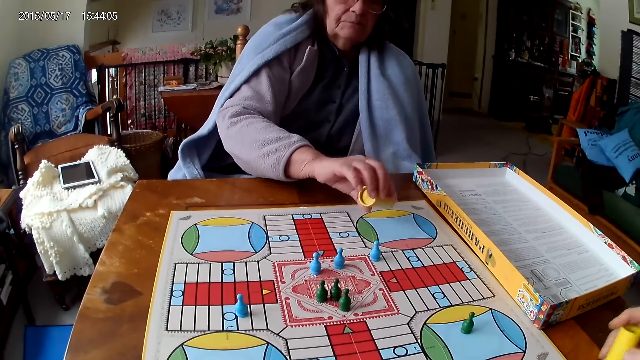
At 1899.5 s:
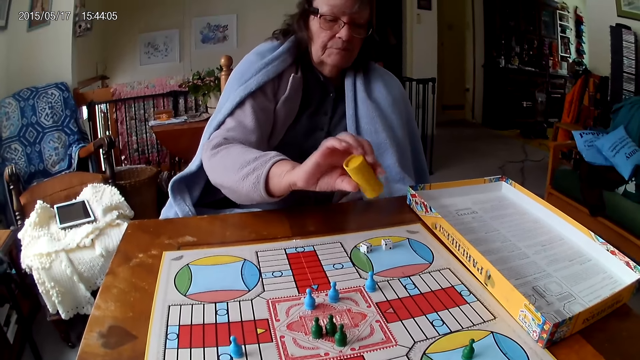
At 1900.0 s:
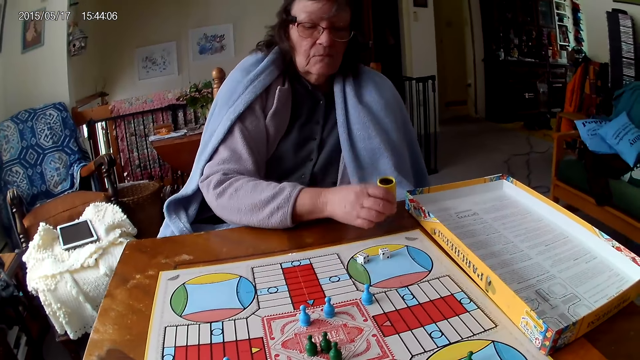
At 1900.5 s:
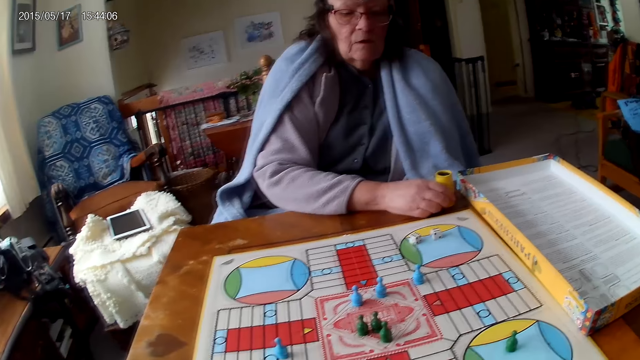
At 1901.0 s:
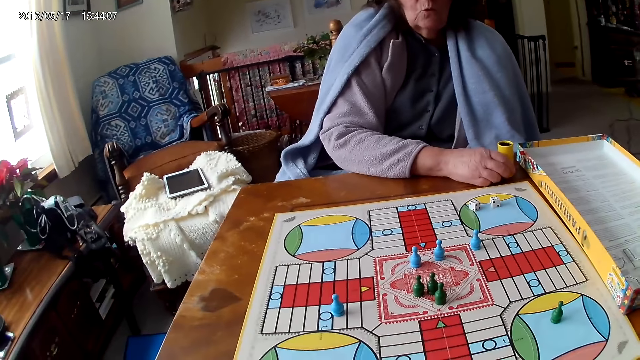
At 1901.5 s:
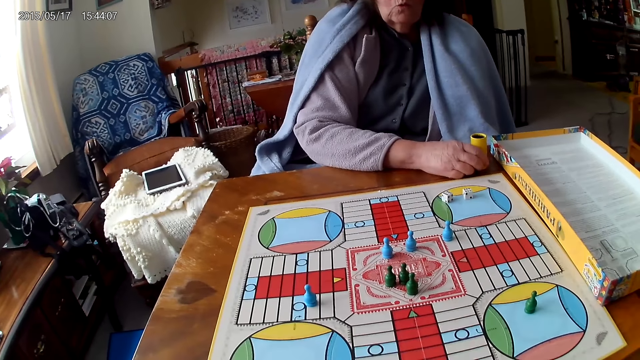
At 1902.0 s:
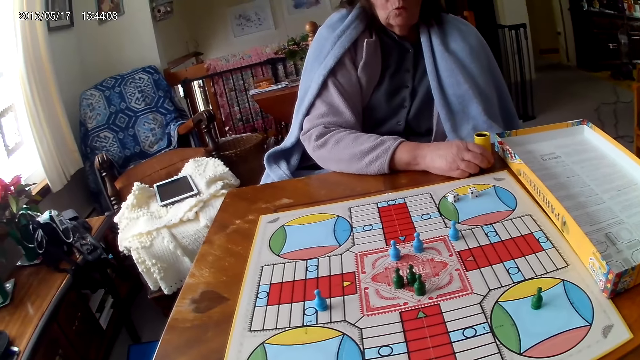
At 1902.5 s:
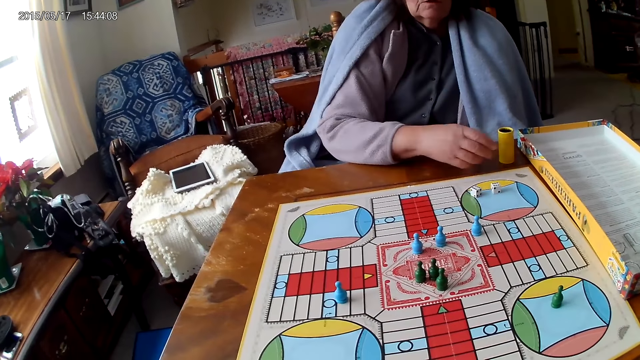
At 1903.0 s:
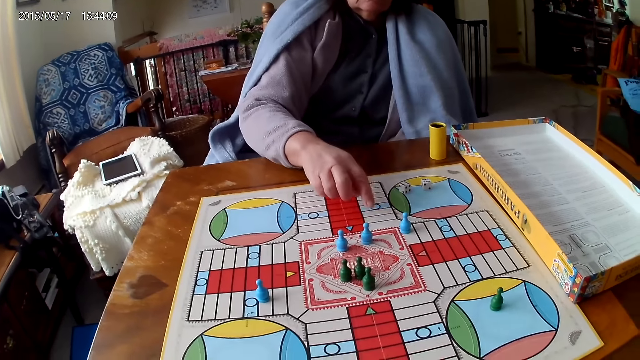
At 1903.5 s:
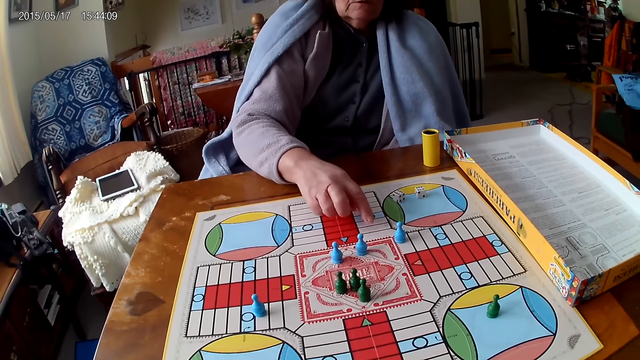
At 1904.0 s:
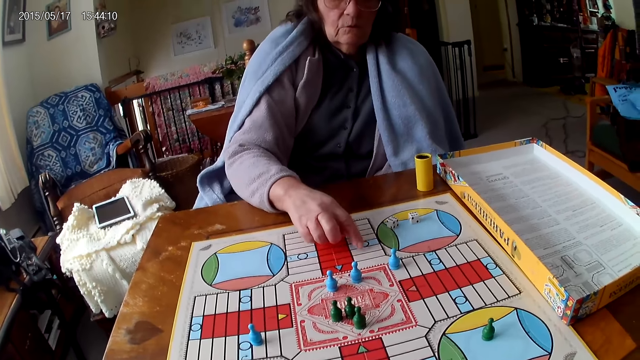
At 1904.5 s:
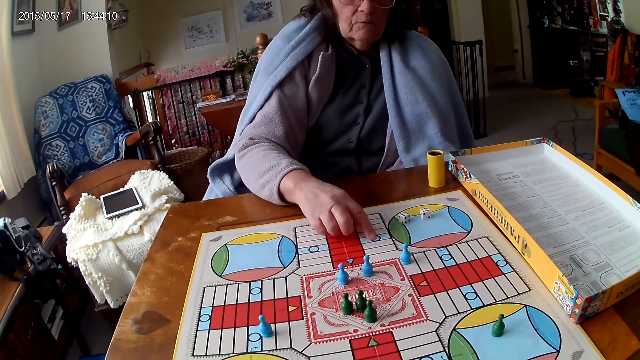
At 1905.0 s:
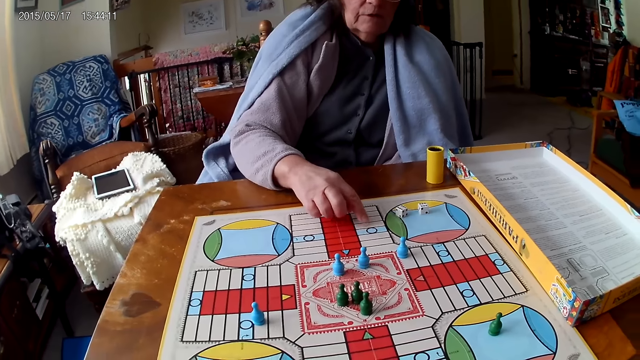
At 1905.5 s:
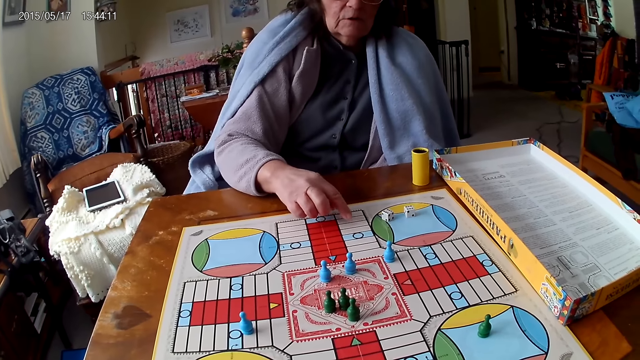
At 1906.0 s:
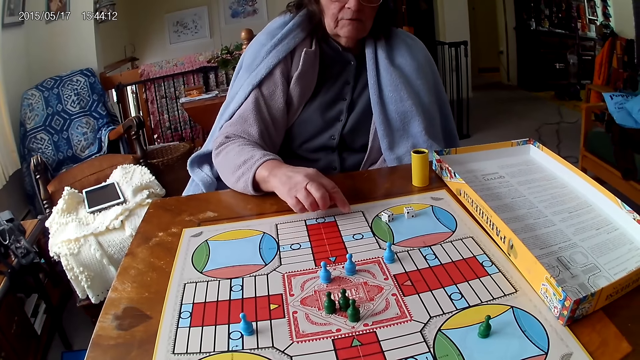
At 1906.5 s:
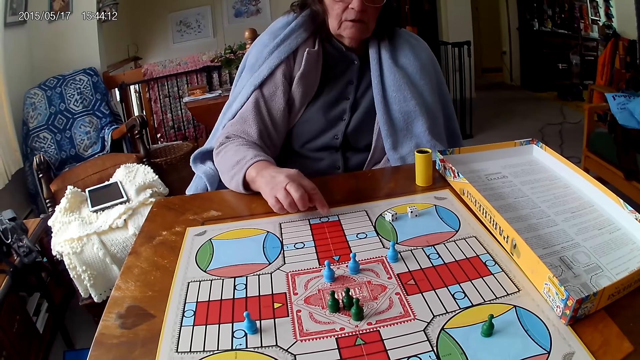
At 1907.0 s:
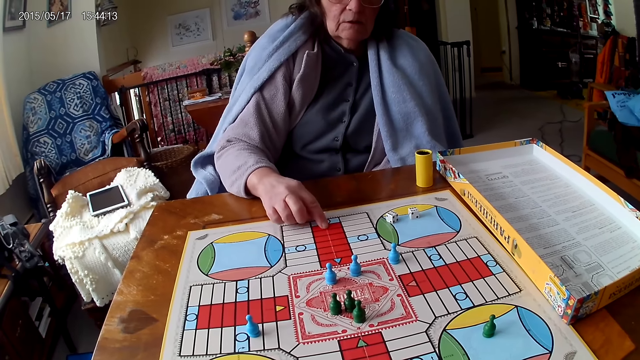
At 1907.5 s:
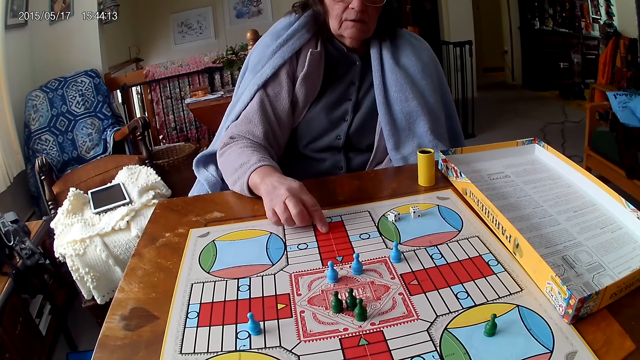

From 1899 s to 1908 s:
A woman drops the dice in her container on the Ludo board. The woman drops her container on the table. The woman counts boxes on the Ludo board with her right hand.

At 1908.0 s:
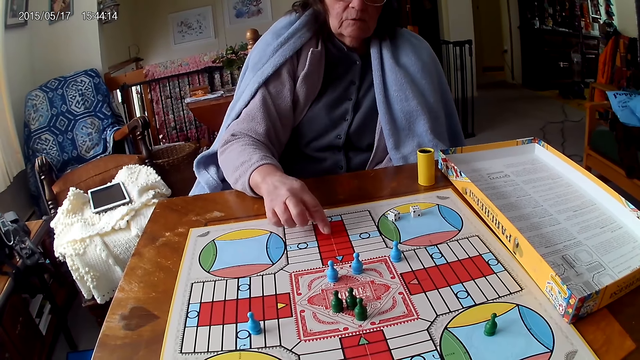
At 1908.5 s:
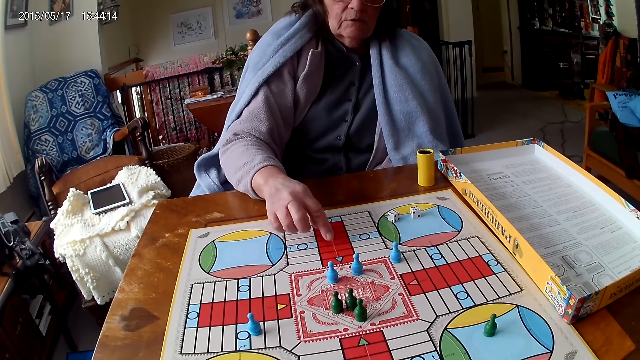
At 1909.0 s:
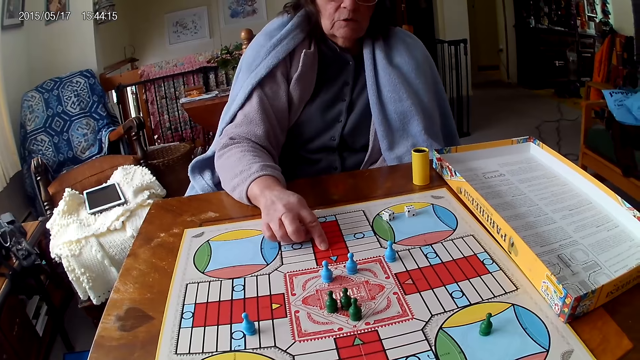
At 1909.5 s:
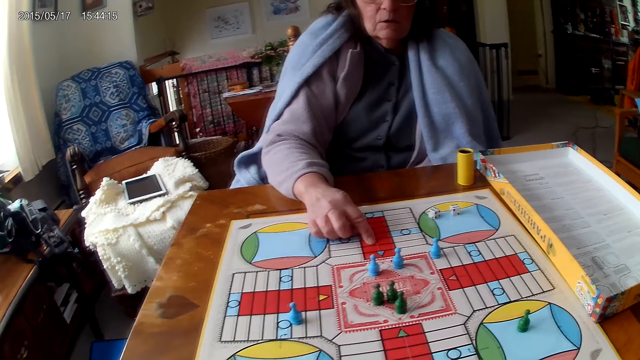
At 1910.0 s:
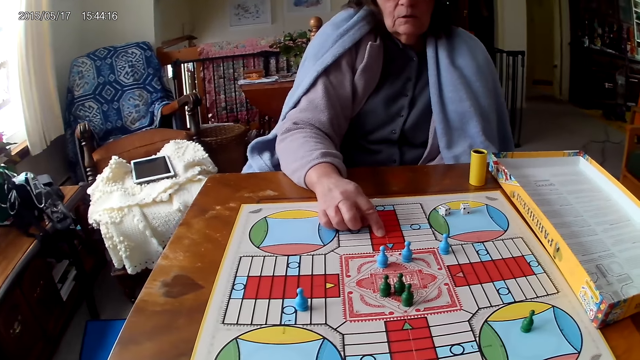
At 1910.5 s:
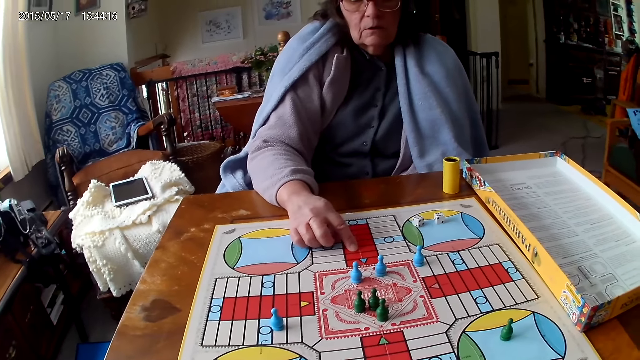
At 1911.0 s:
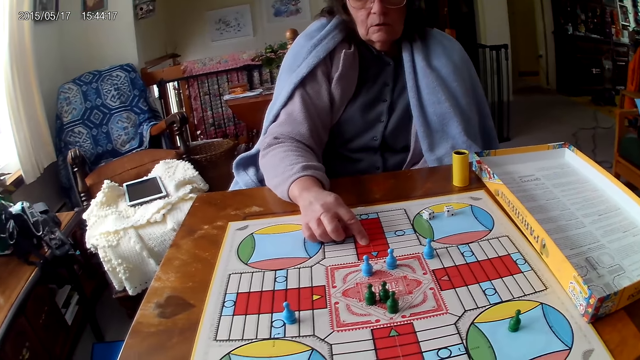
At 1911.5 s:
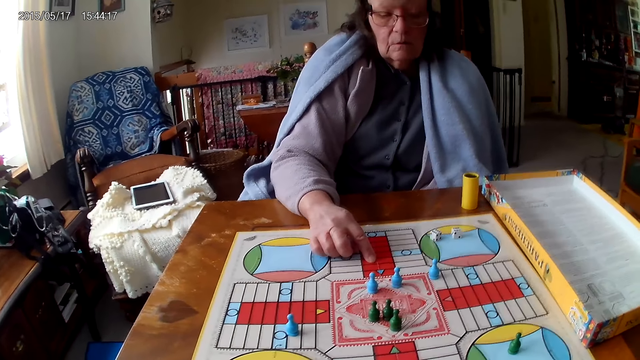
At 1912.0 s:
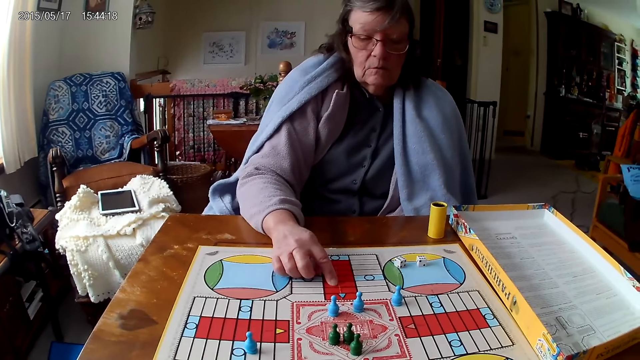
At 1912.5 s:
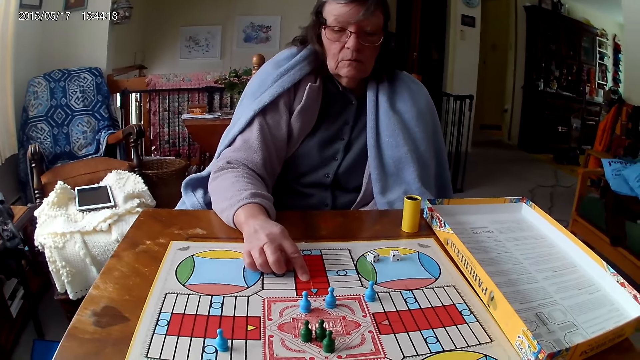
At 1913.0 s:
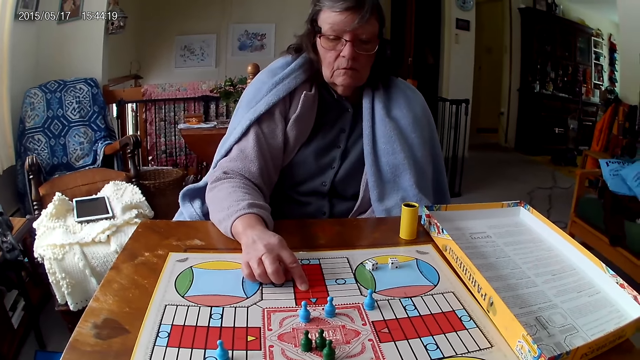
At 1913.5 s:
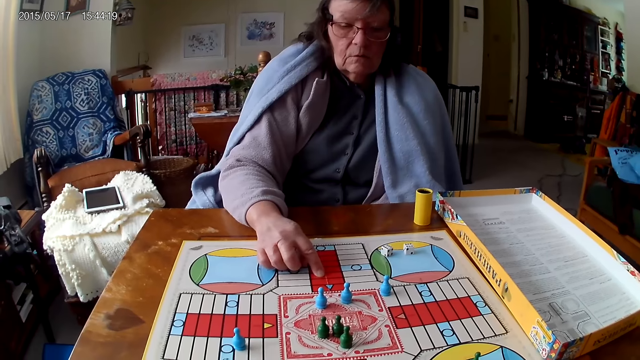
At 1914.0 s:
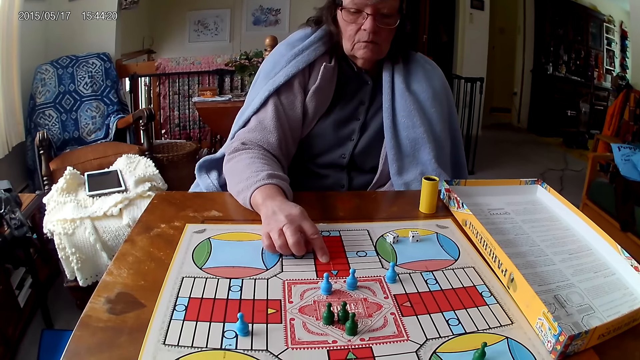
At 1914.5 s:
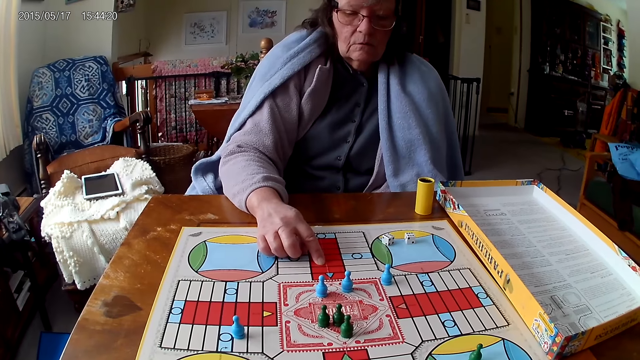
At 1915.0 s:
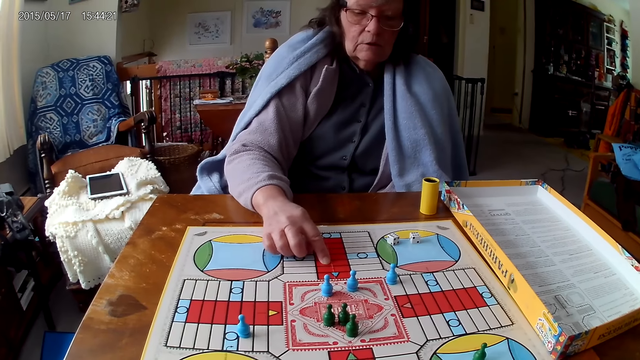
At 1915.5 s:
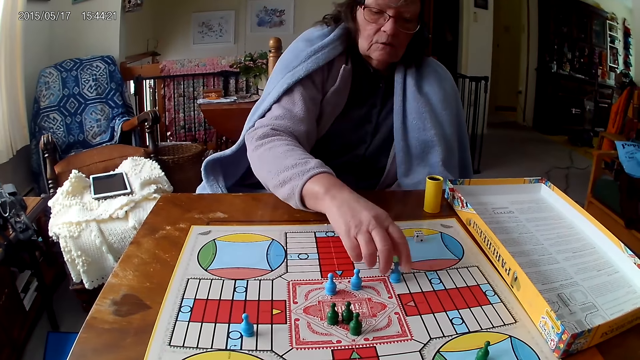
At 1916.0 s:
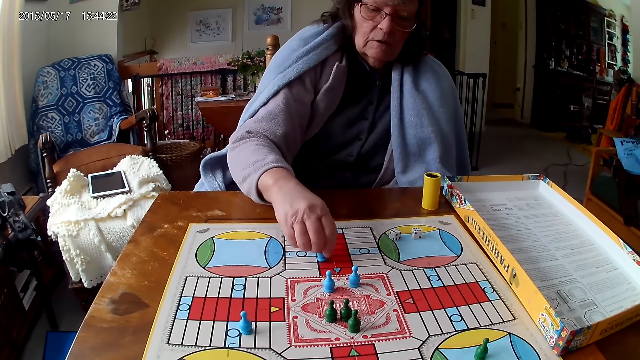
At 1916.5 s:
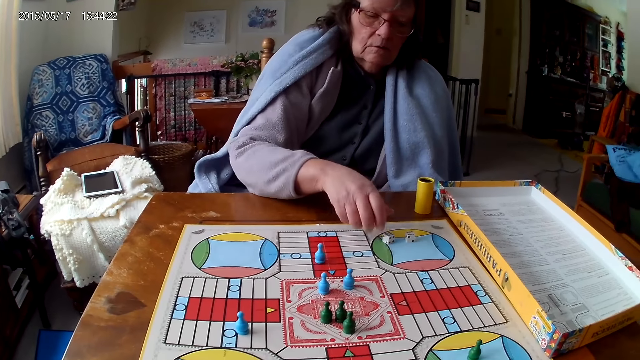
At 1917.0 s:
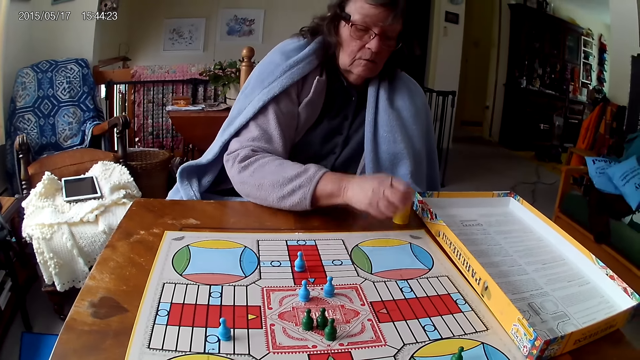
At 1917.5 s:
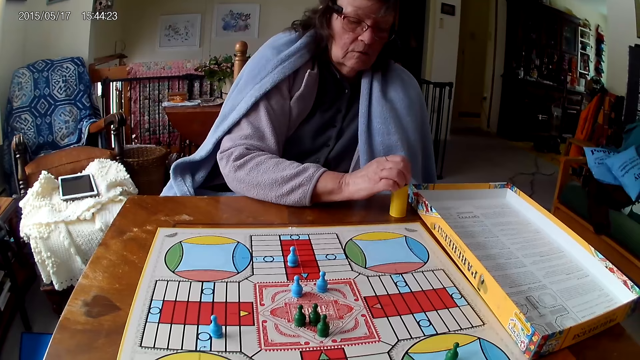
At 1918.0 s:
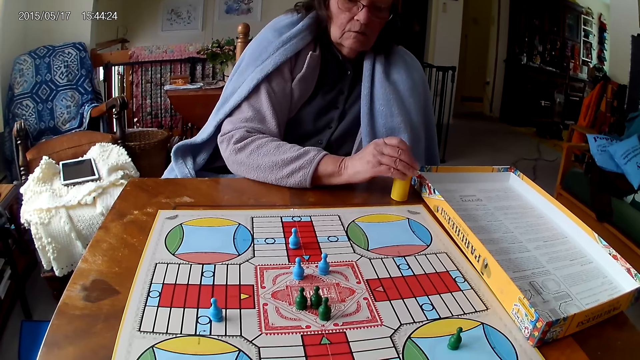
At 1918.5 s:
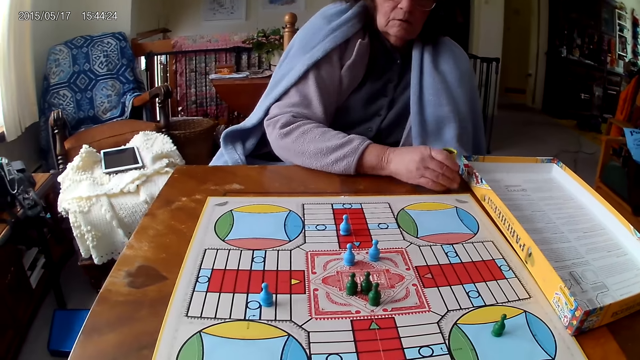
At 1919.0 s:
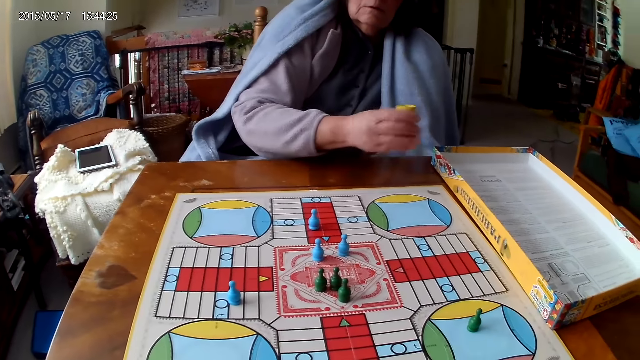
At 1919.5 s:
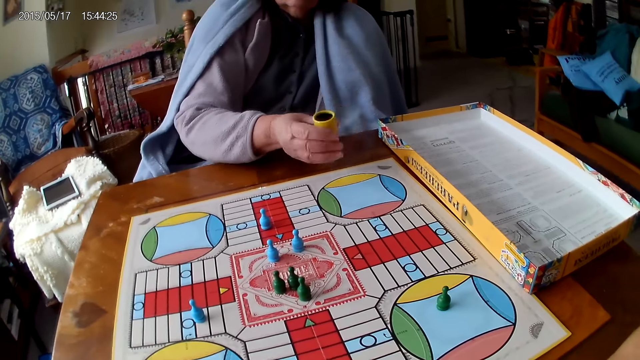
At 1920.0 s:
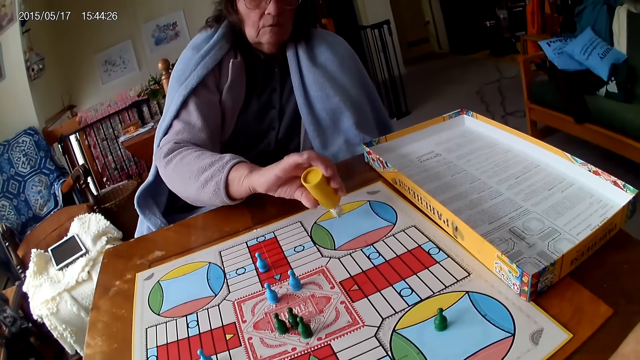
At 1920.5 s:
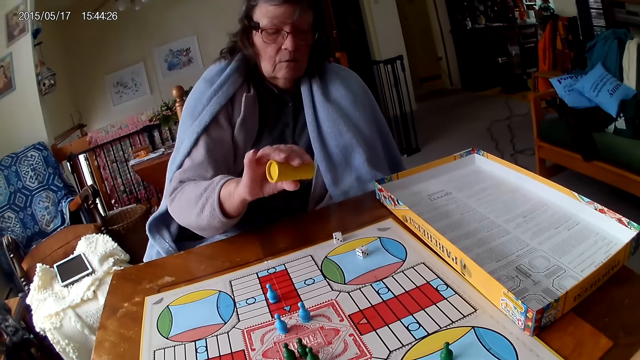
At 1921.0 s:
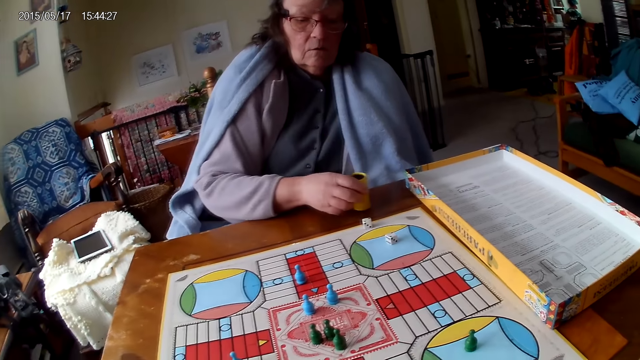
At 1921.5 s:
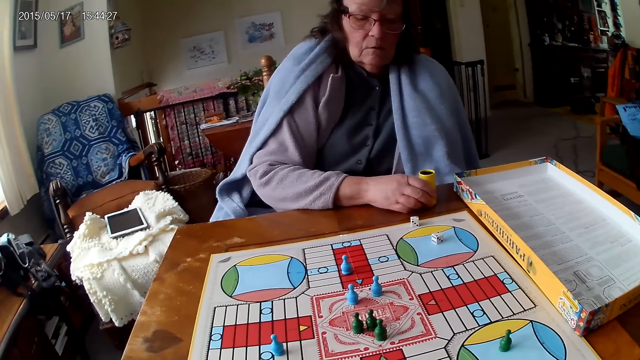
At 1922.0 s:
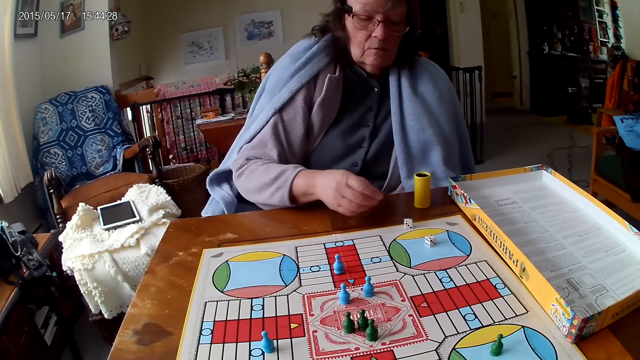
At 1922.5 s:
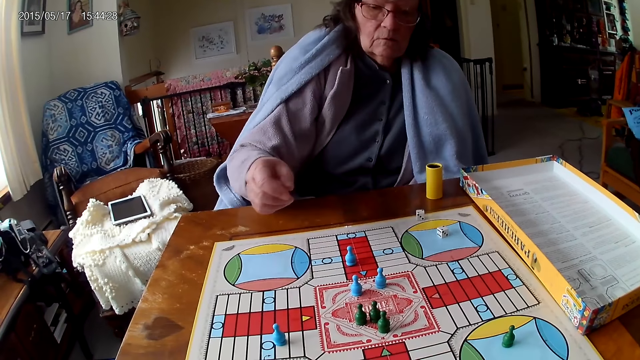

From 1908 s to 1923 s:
A woman places a finger on the board. The woman moves a piece or chess on the Ludo board with her right hand and places the chess on the board. The woman picks her dice from the Ludo board with her right hand. The woman drops the dice into her container. The woman shakes her container with her right hand. The woman drops the dice in her container on the table. The woman drops her container on the table.
